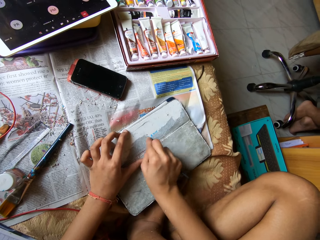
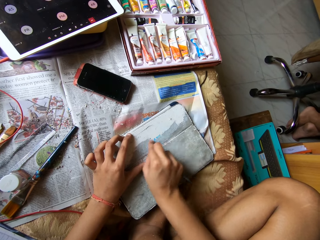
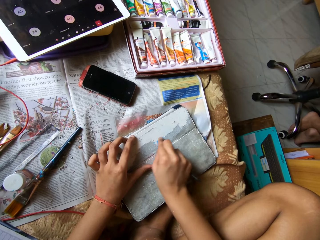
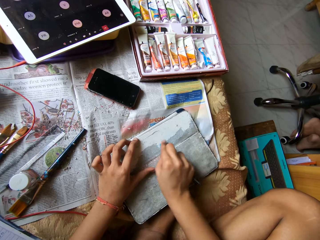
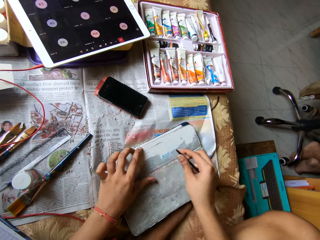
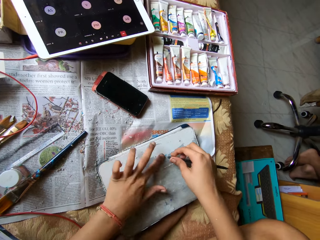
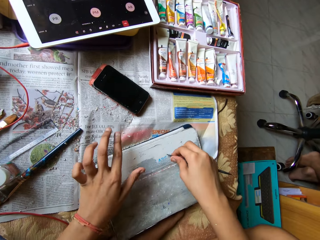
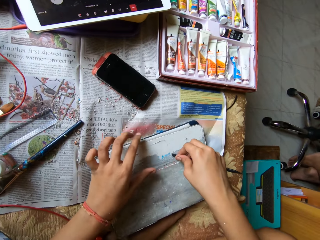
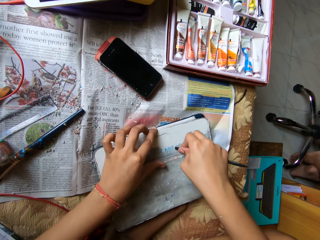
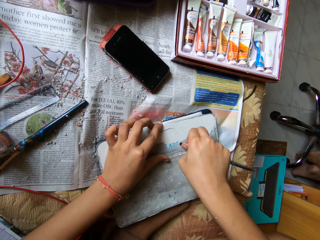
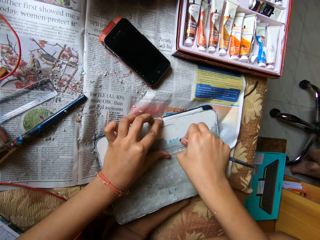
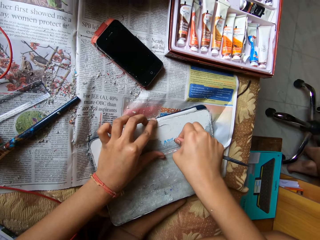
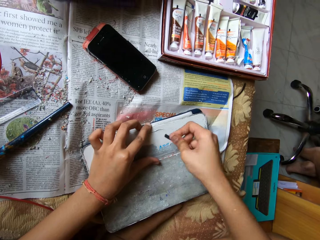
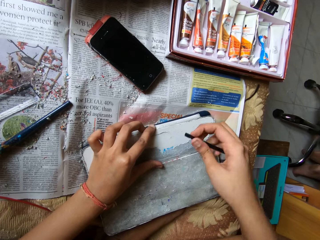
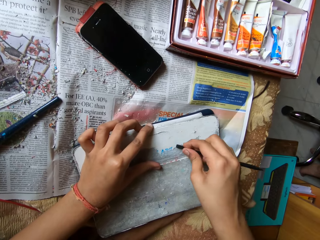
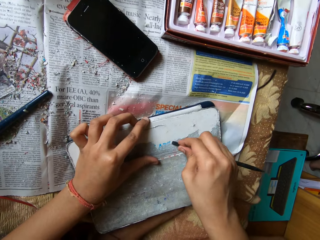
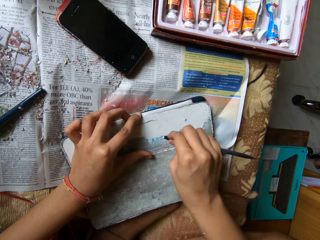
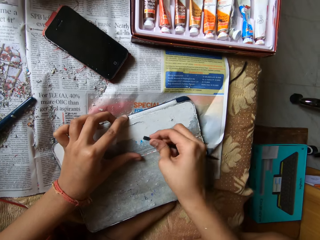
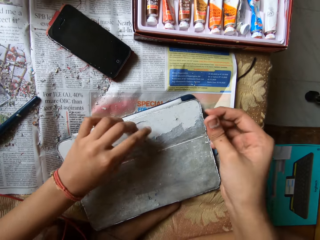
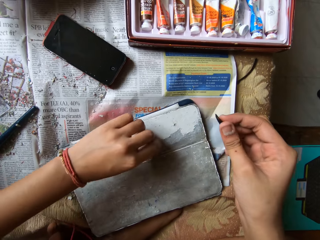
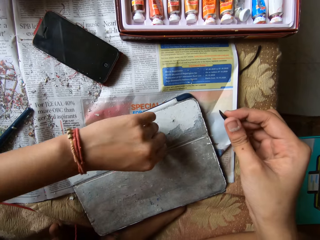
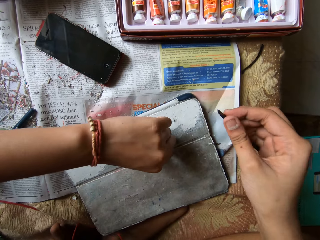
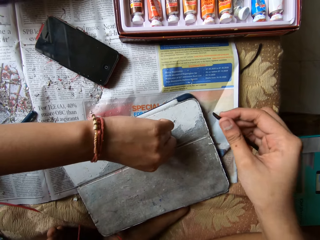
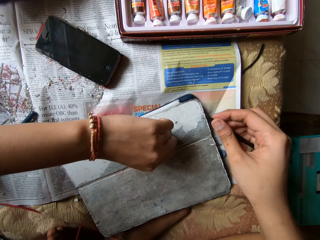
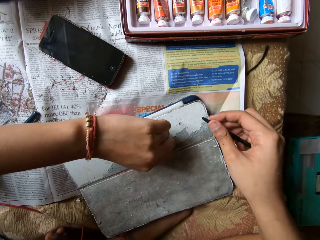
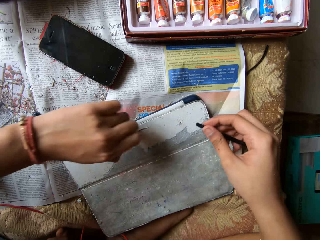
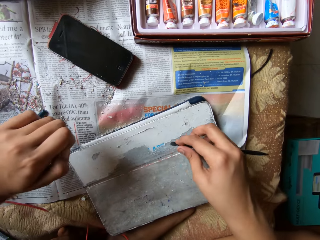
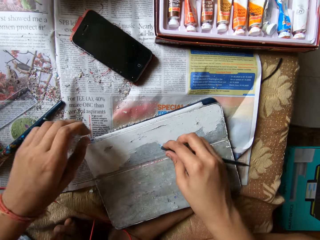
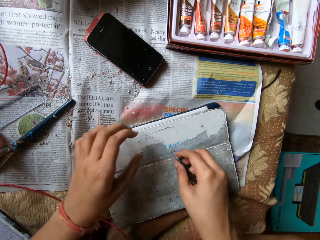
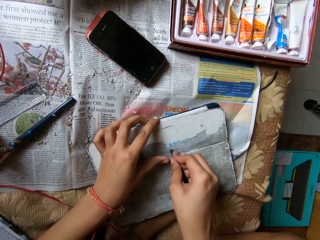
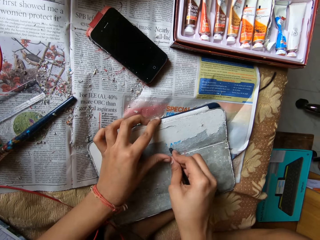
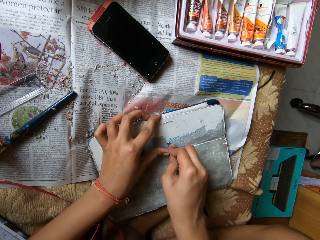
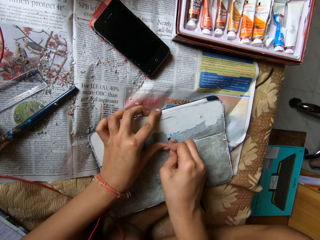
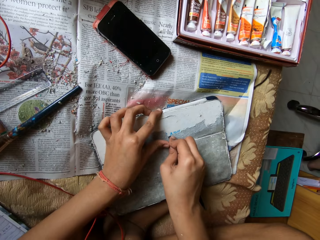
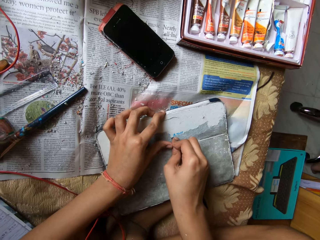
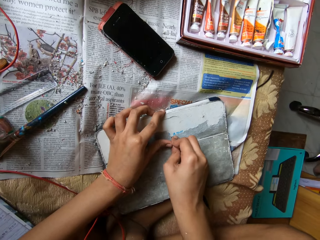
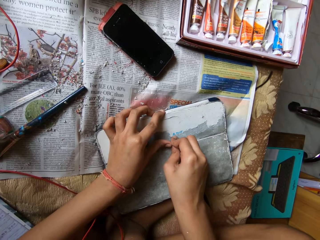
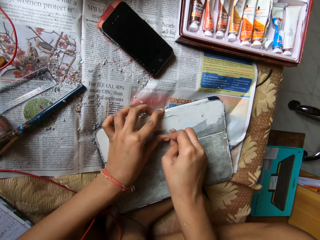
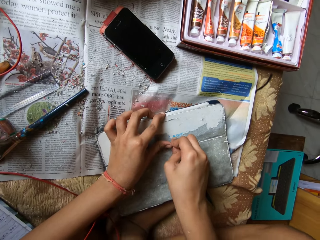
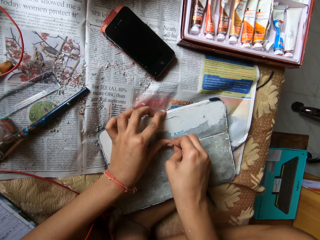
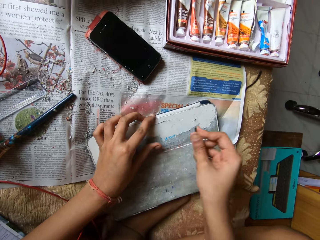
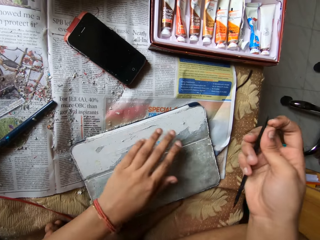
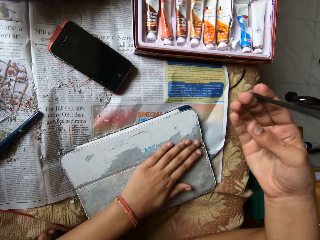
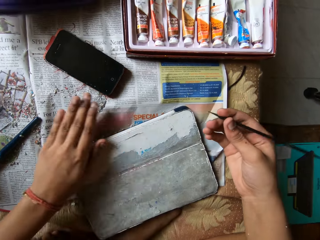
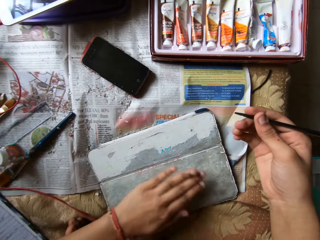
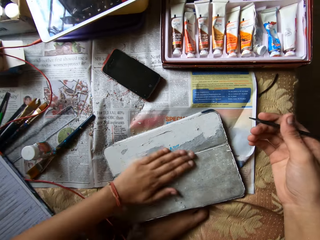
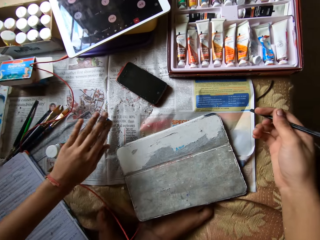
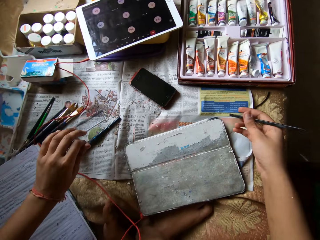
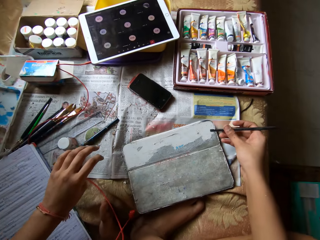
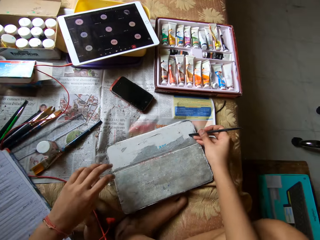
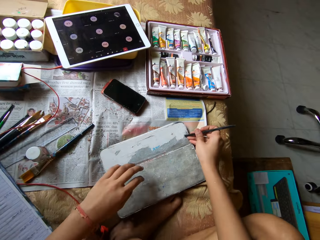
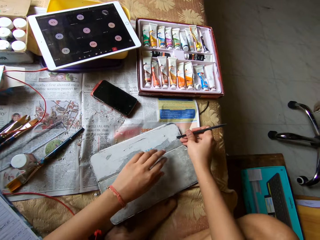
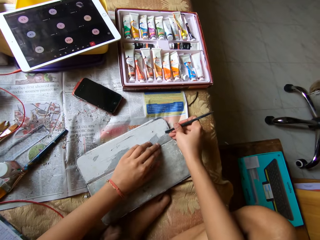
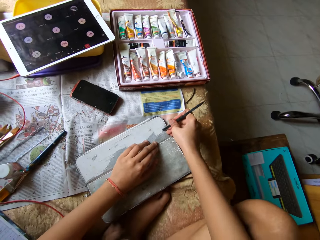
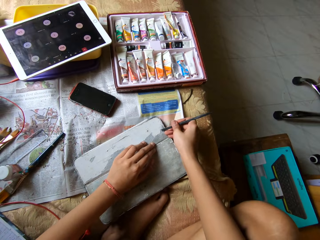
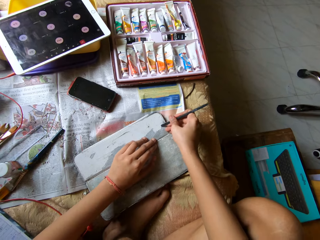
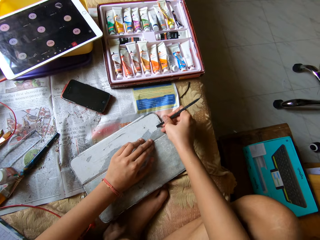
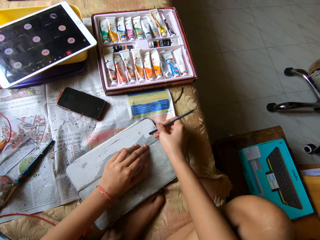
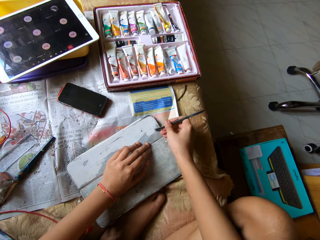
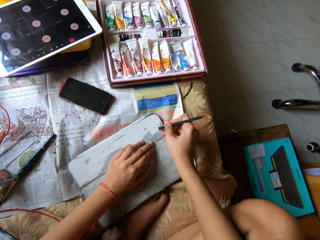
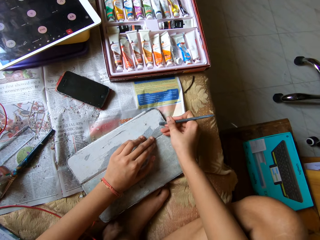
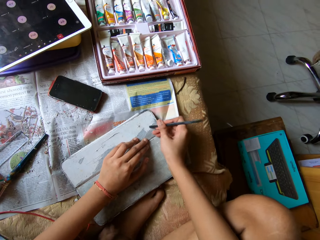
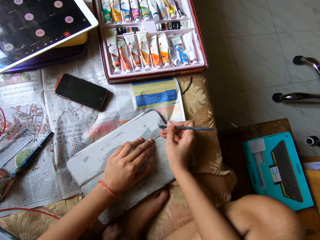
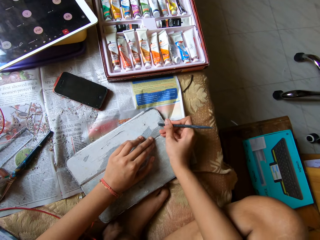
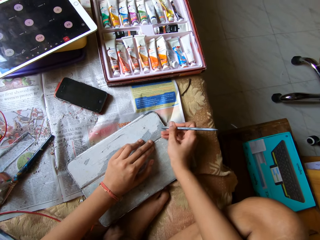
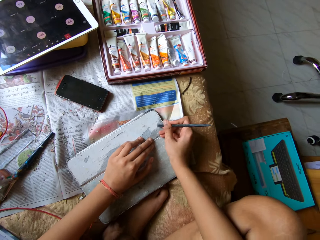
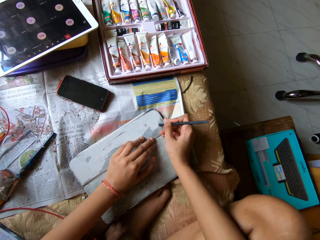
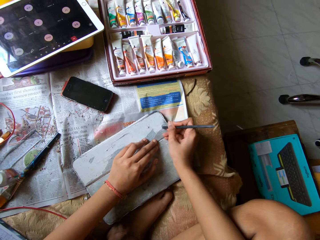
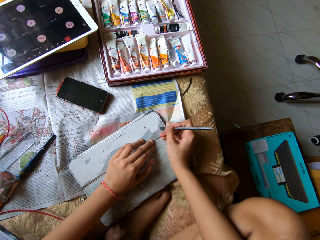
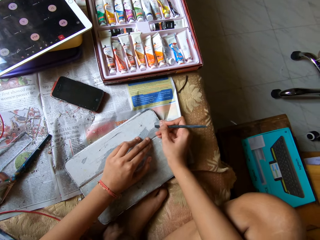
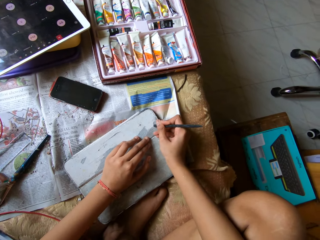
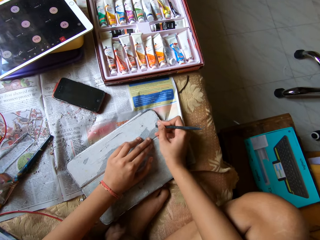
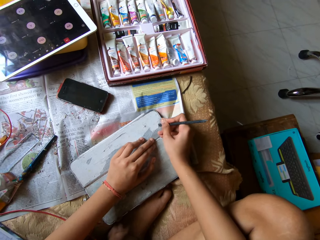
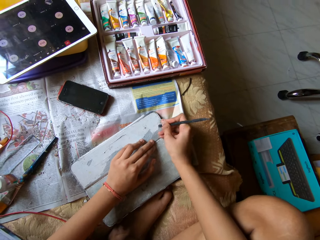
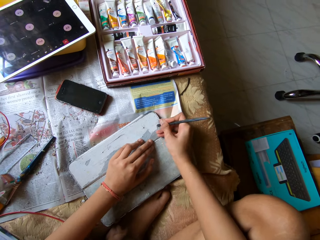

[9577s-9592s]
The camera wearer wipes the board or phone tab pouch with the left hand. She holds the board with the left hand and scrubs the board with a pen. She removes the particle on the phone tab pouch with her left hand. She scrapes the phone tab pouch with the scraper pen in her right hand. She wipes the phone tab pouch on the bed with her left hand. She scrapes the phone tab pouch with the scraper pen in her right hand.

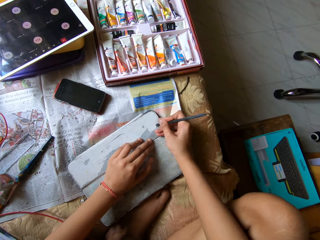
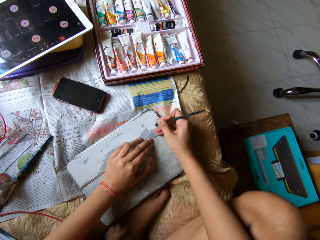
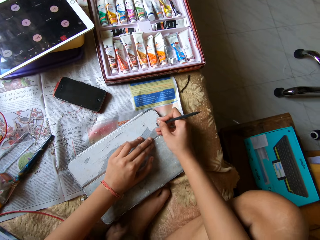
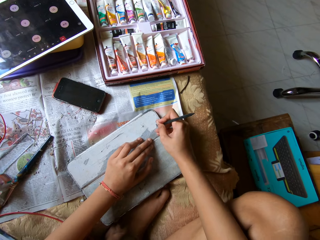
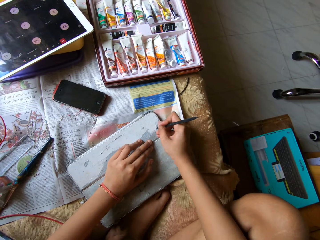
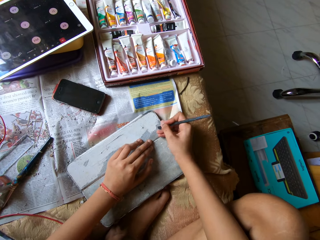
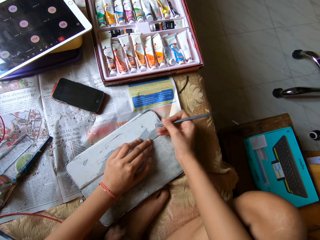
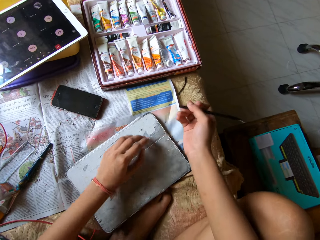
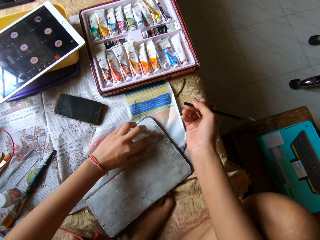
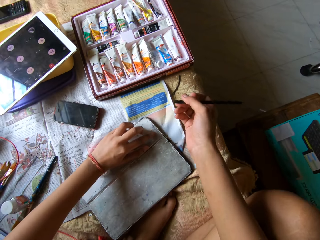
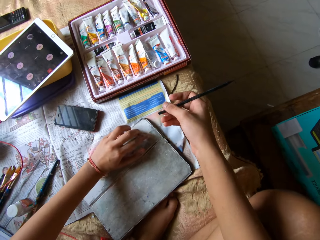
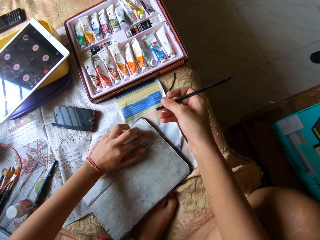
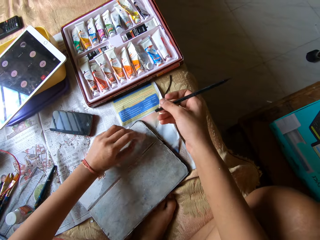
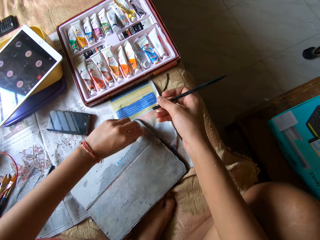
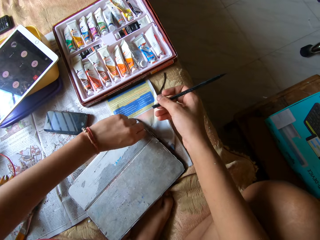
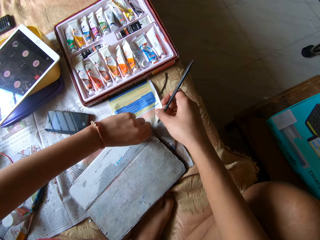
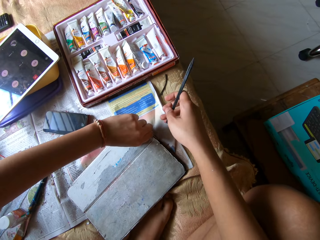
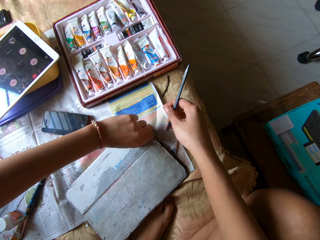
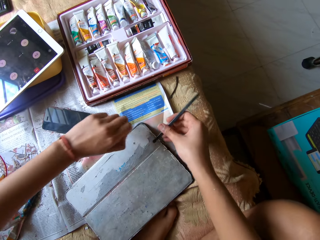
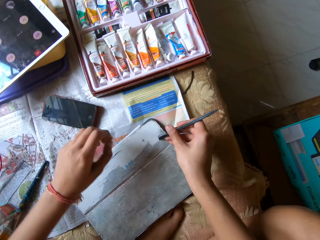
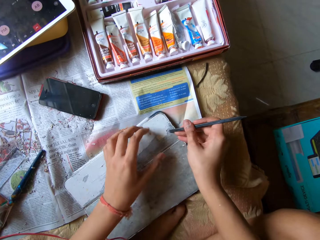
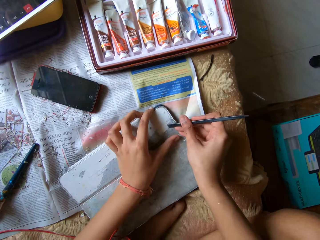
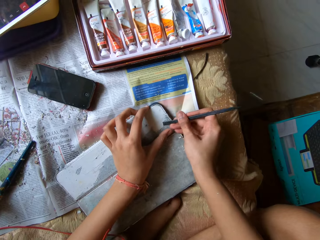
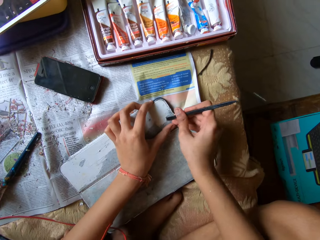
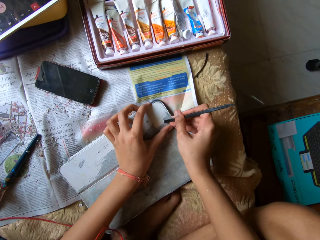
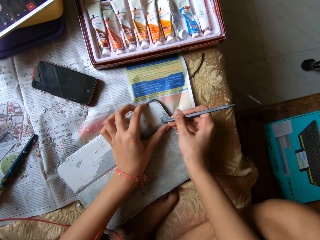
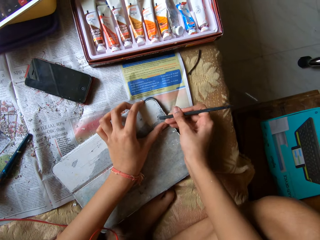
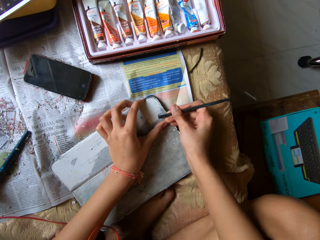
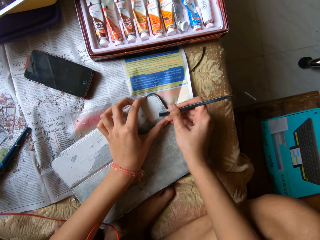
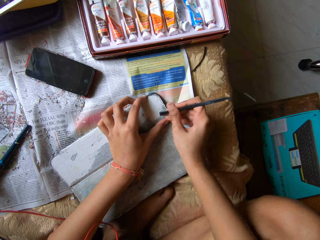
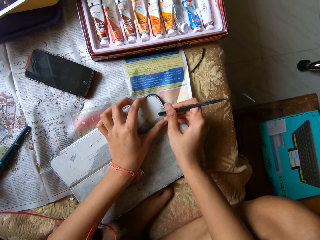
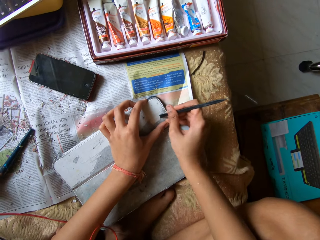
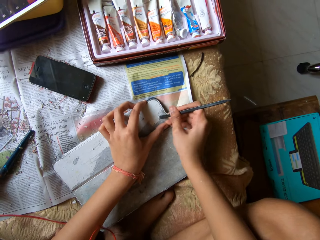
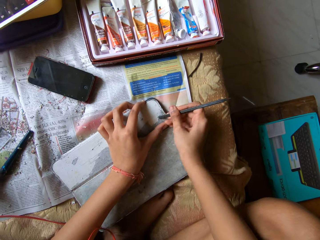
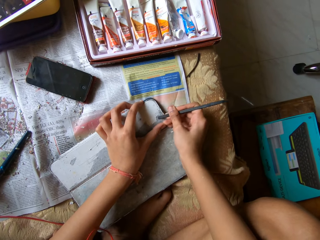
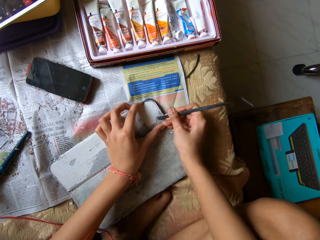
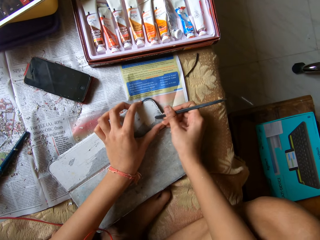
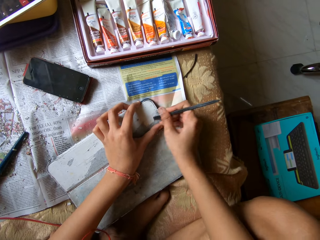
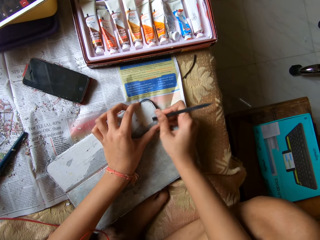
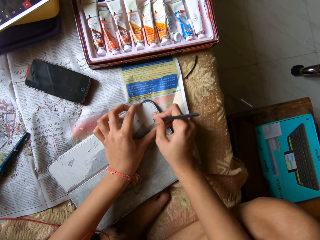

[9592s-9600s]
The camera wearer removes the particle on the phone tab pouch with her left hand. She scrapes the phone tab pouch with the scraper pen in her right hand.
